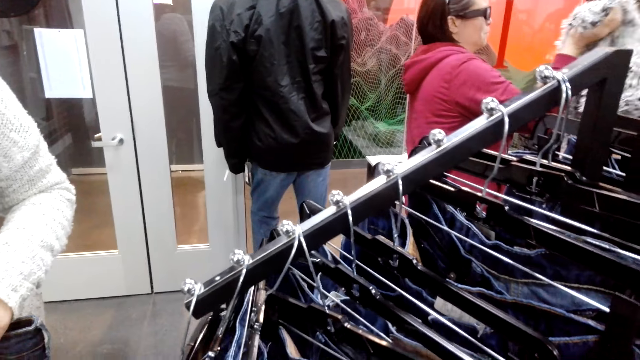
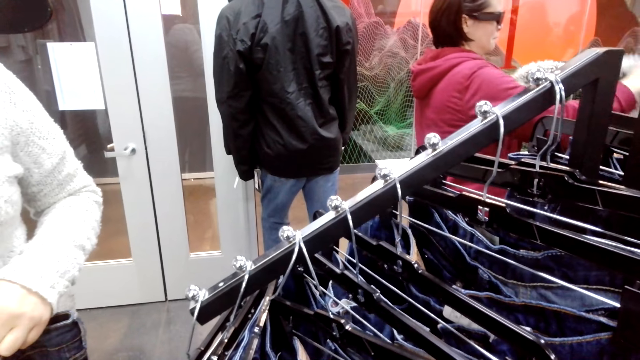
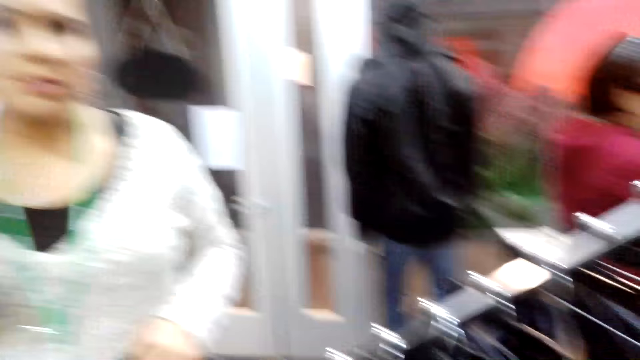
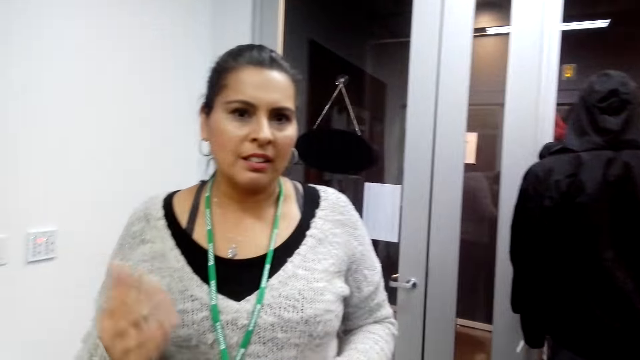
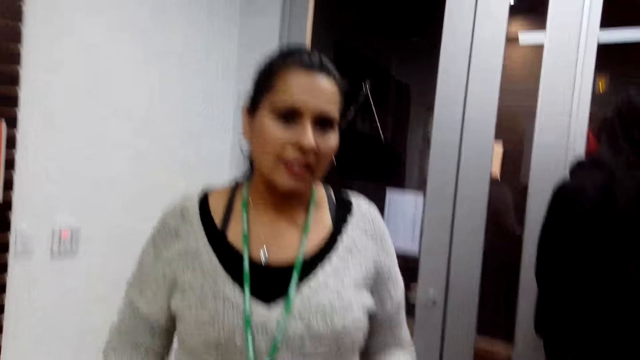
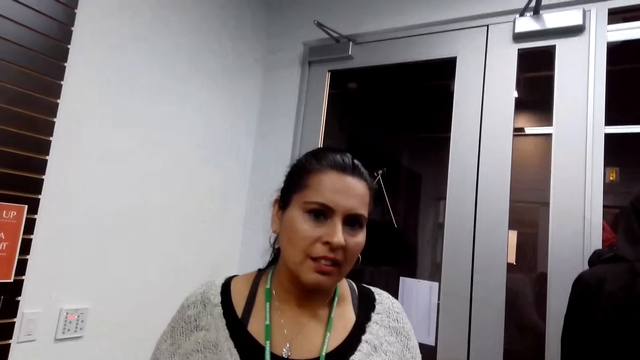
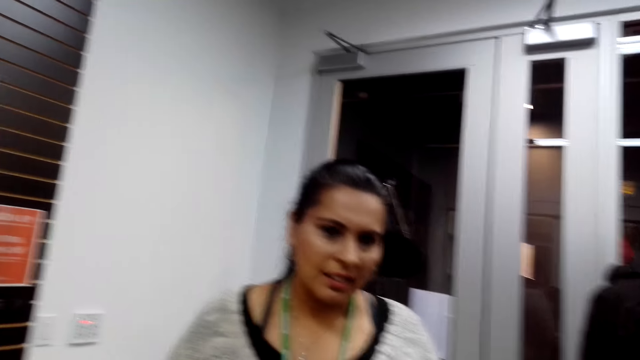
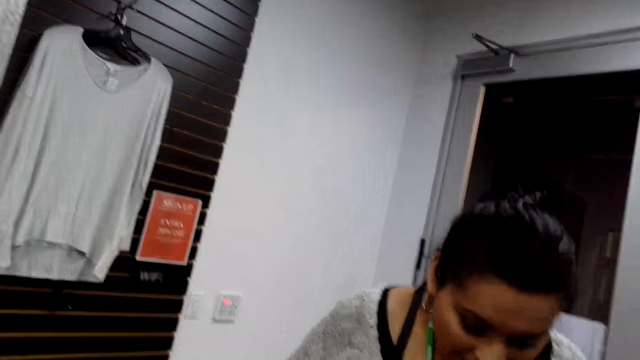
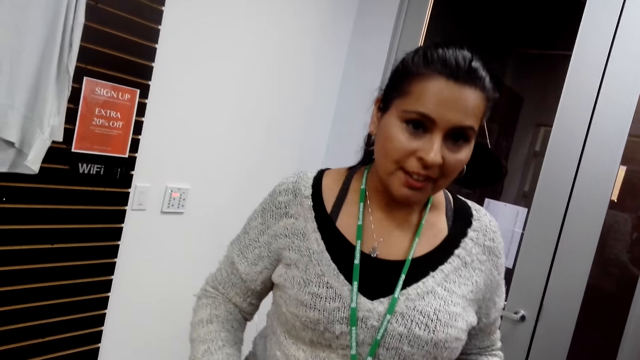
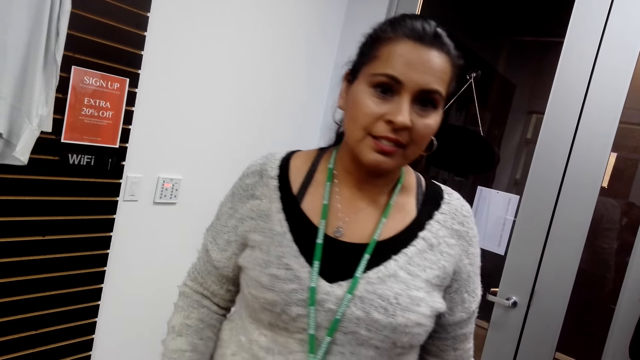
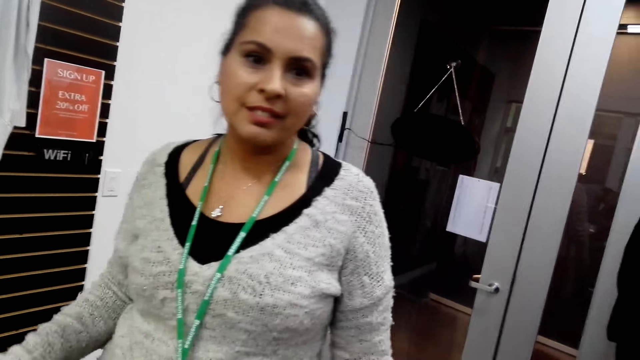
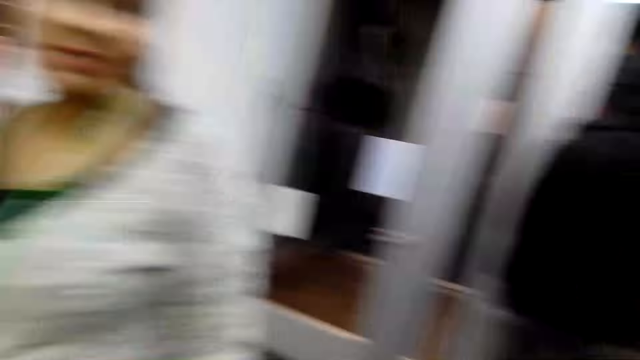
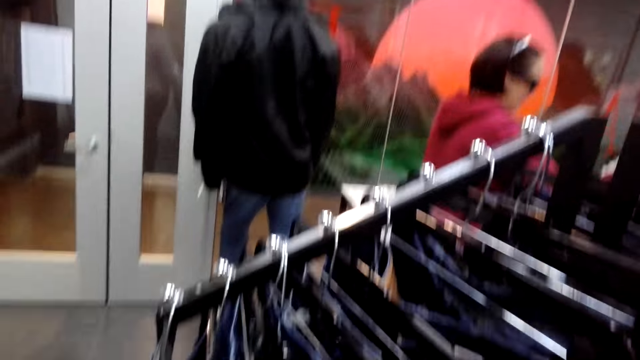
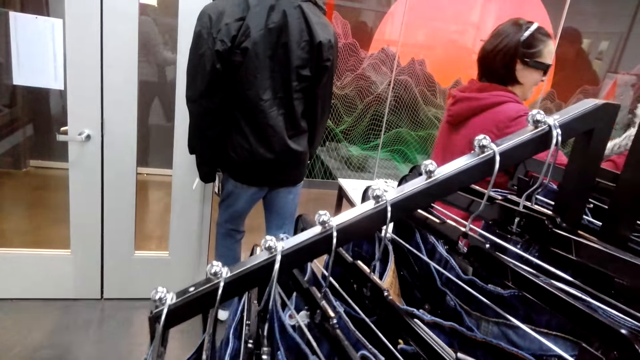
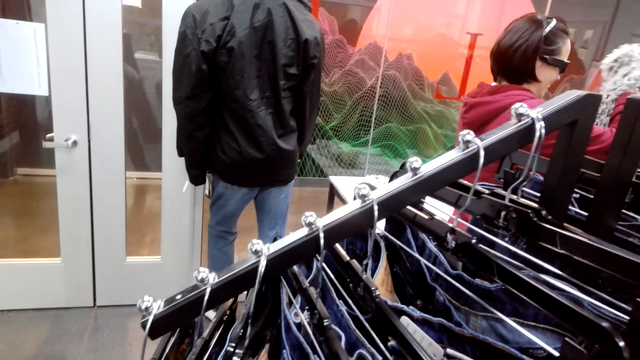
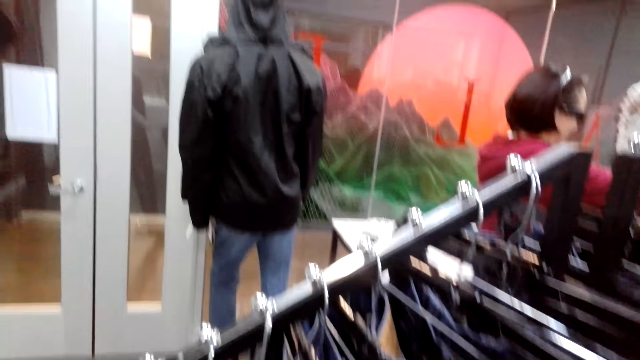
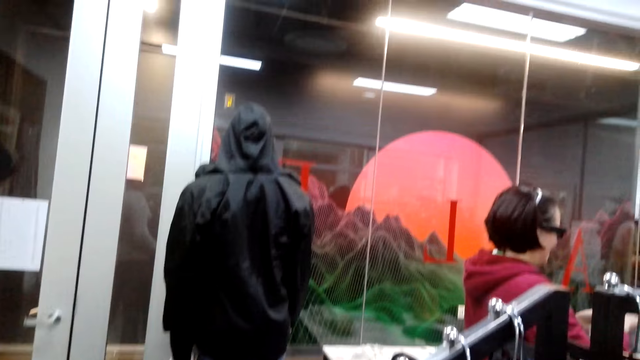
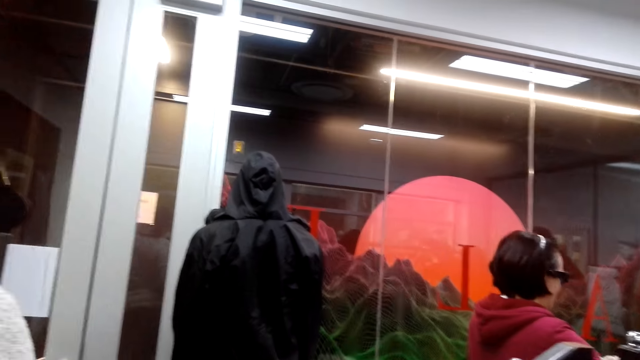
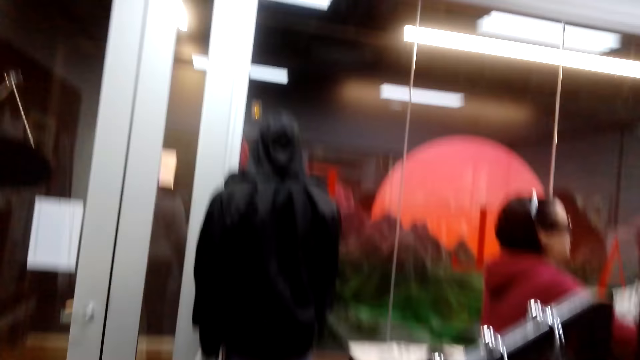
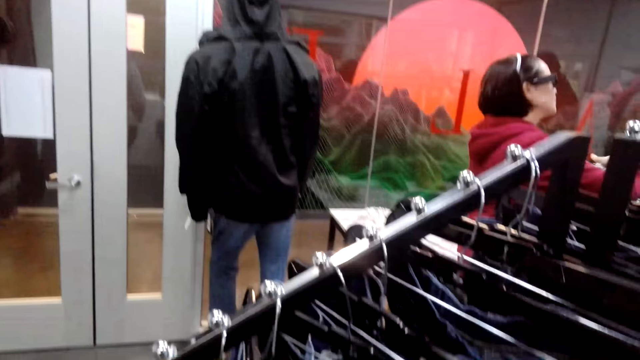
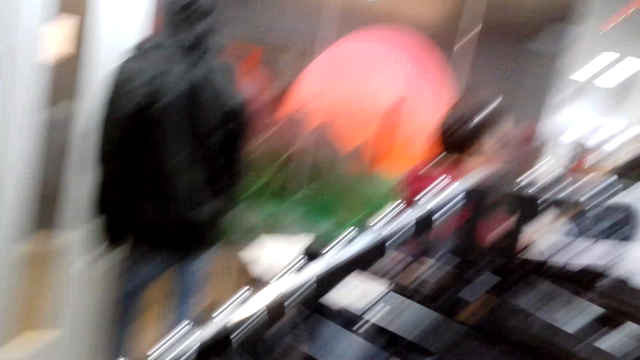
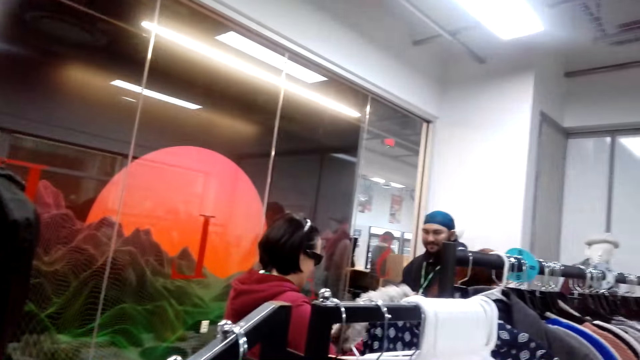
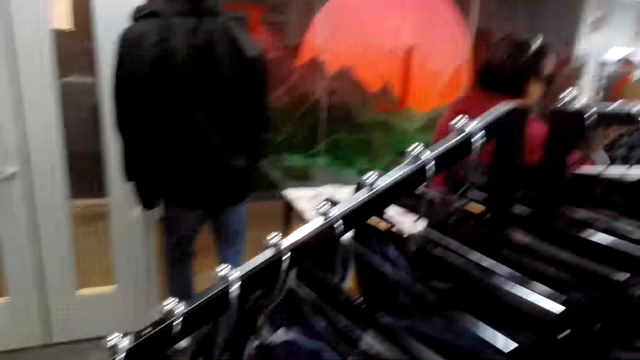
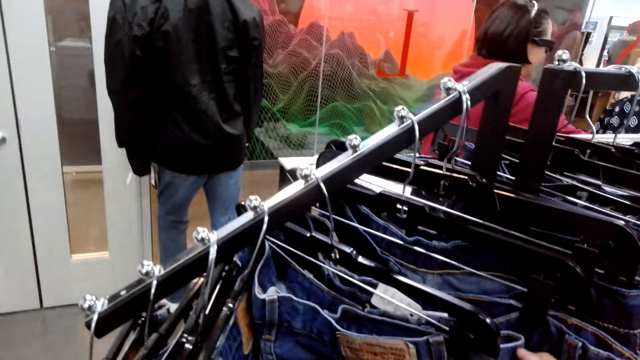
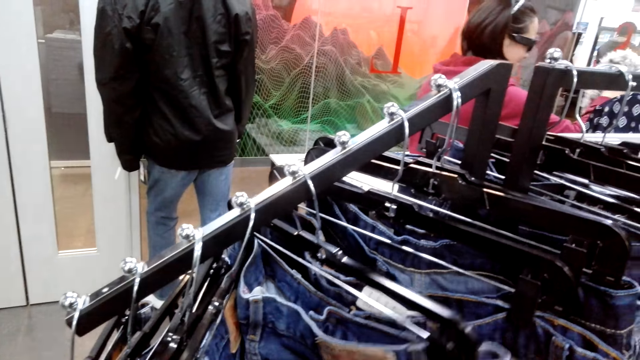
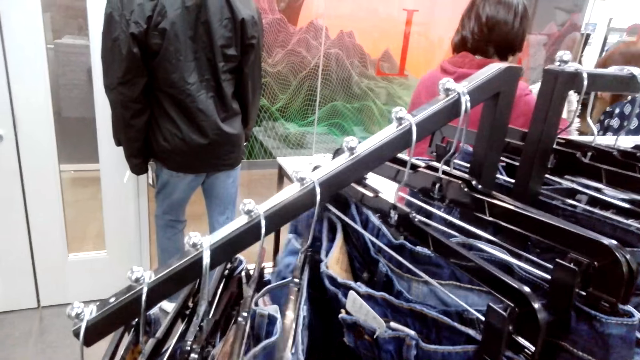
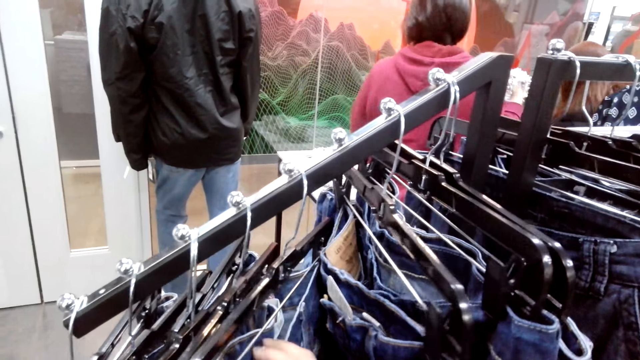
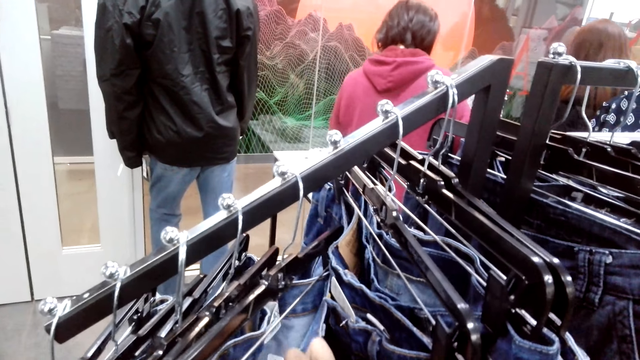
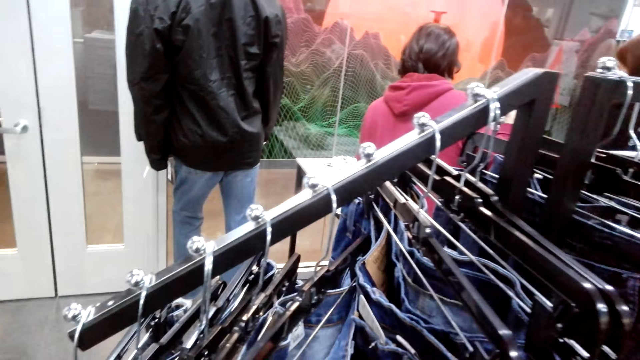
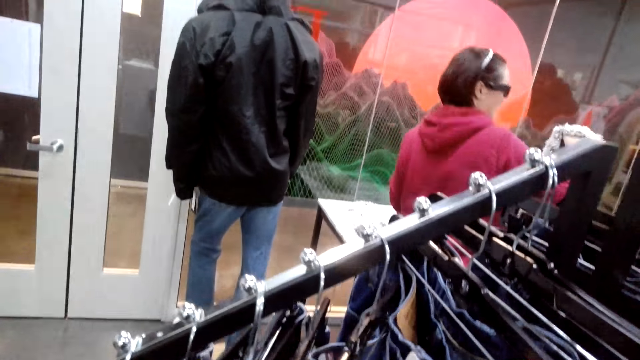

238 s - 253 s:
The camera wearer looks at the lady. The lady talks. The camera wearer looks at the jeans trousers. They look around. They touch some jeans trousers. They search for a trouser. They look at the jeans trousers.

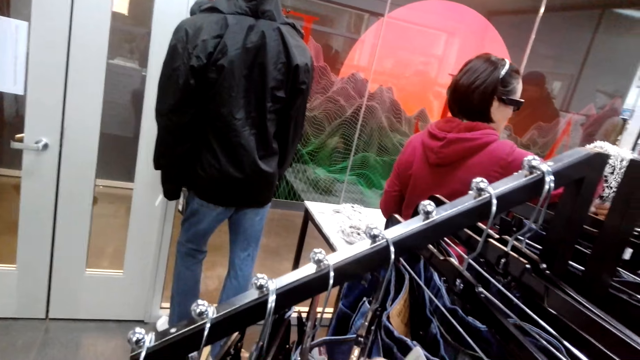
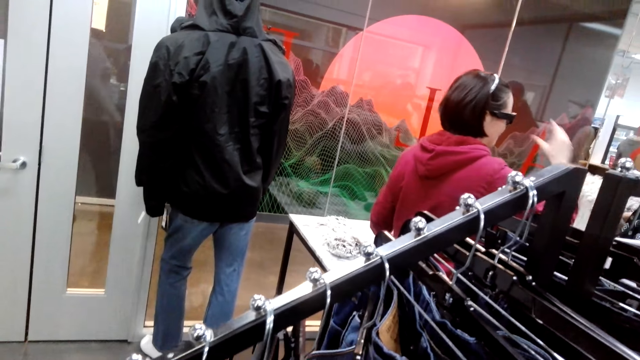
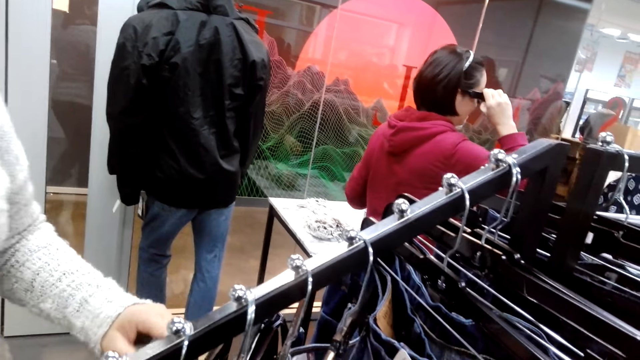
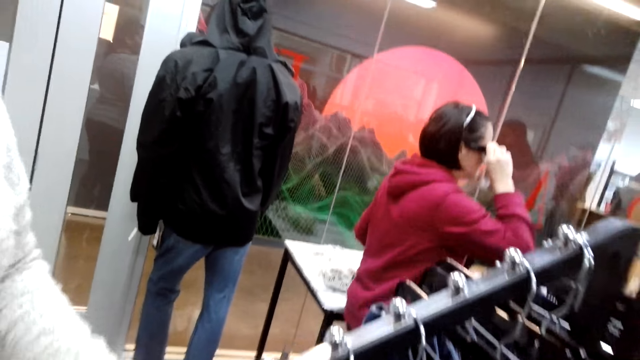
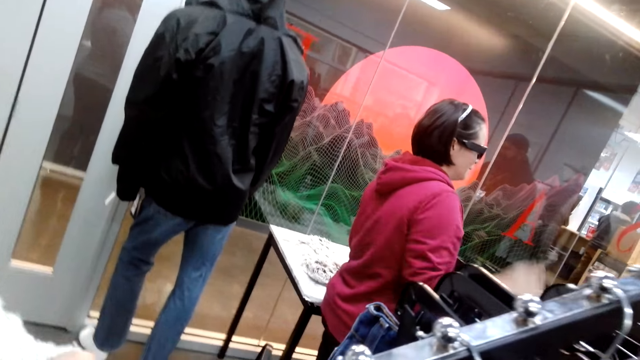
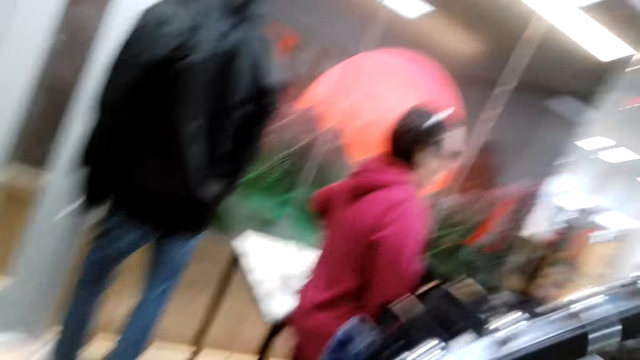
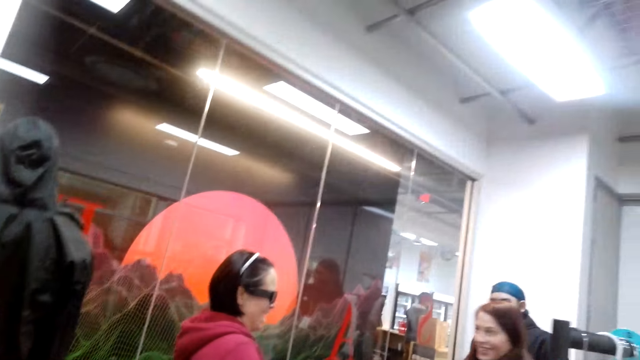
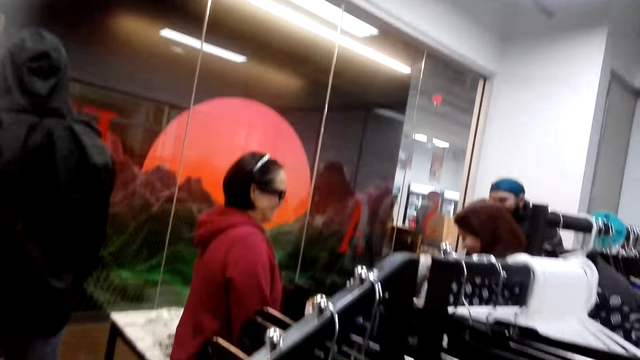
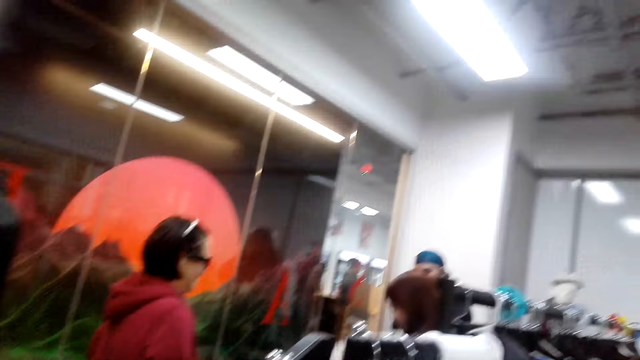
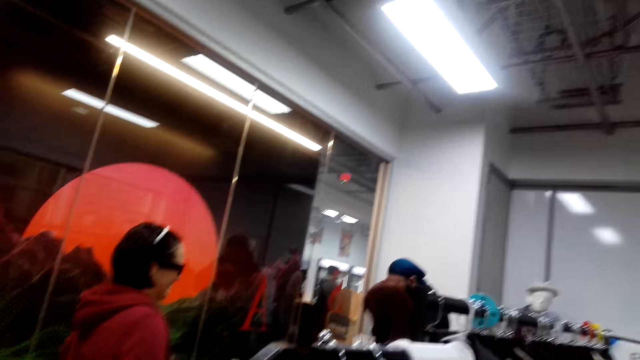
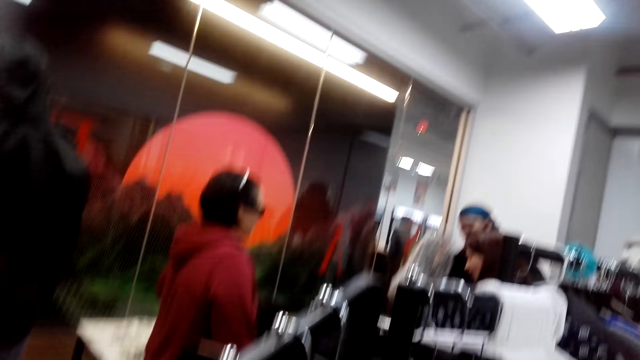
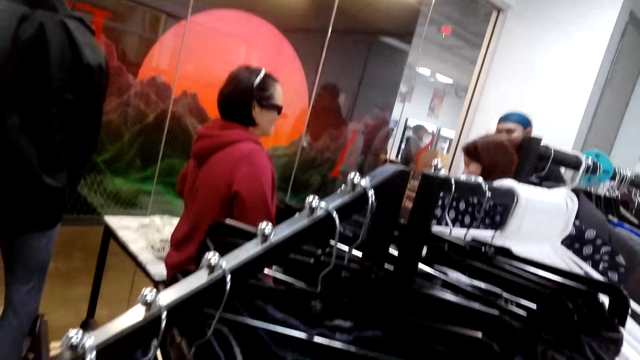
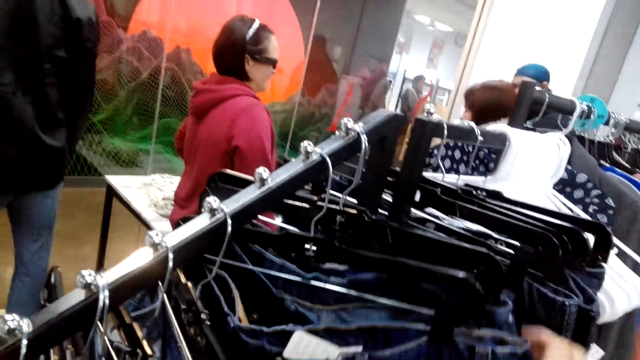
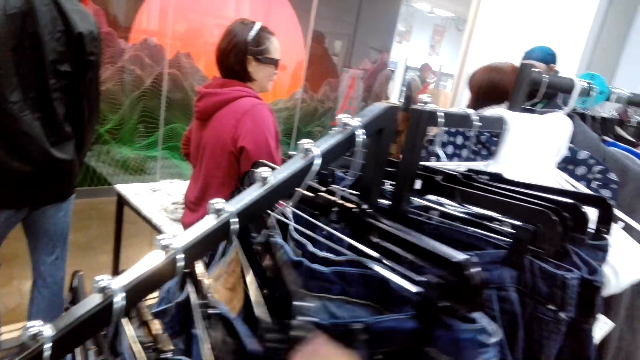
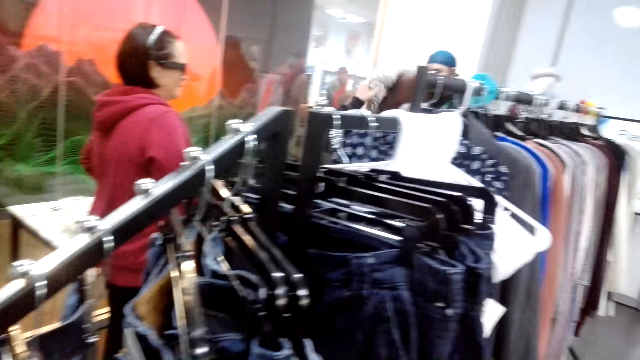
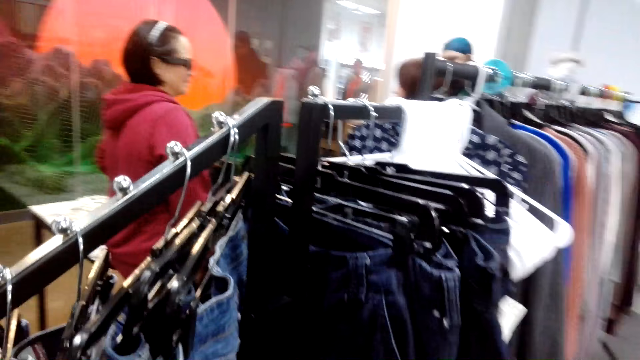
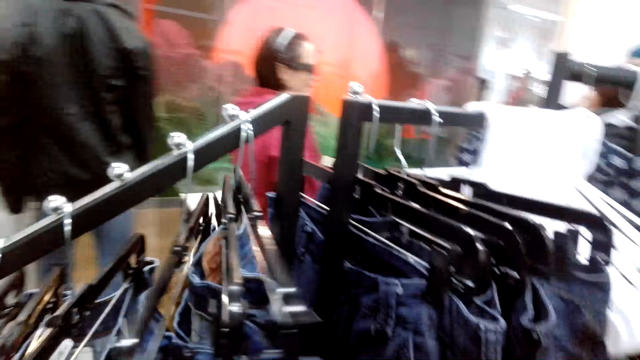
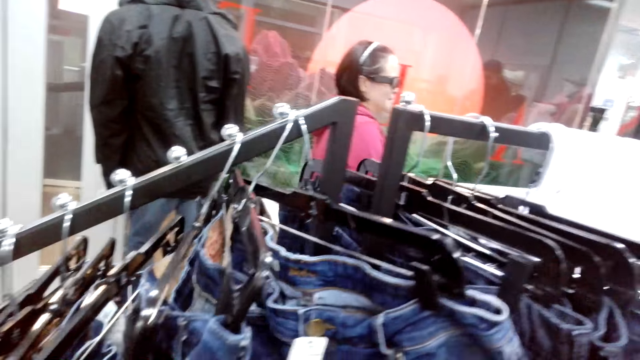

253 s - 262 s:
The camera wearer looks around. They touch some jeans trousers. They look at the jeans trousers.
